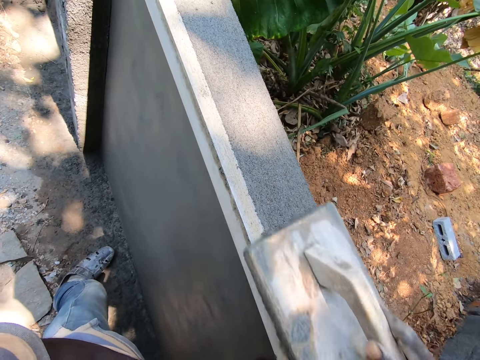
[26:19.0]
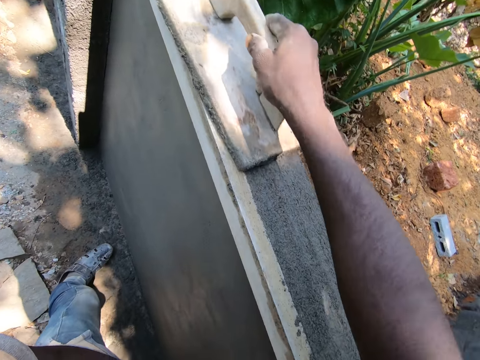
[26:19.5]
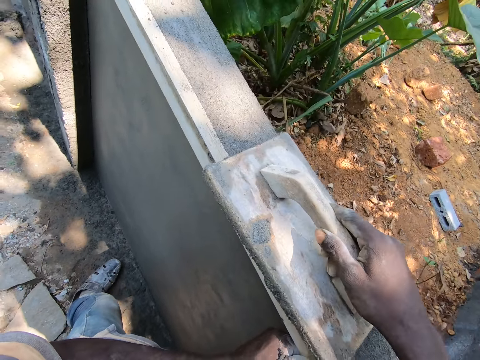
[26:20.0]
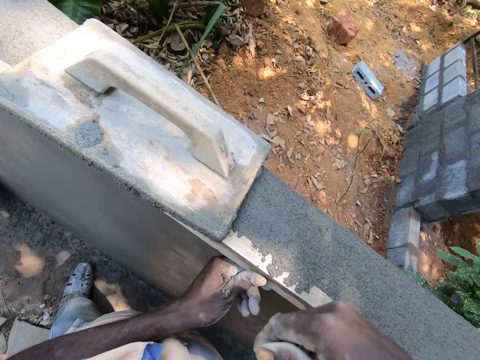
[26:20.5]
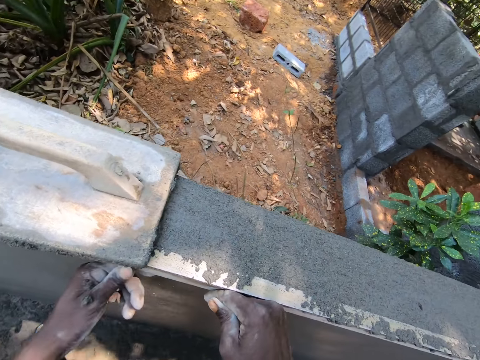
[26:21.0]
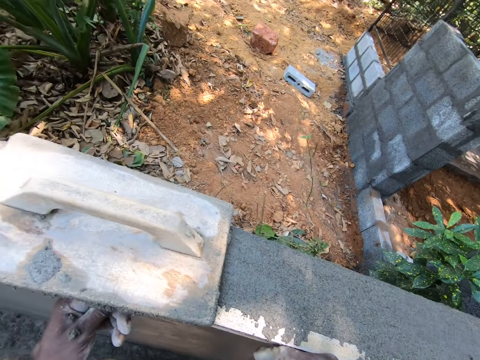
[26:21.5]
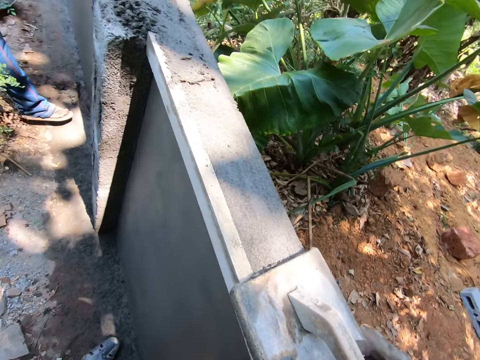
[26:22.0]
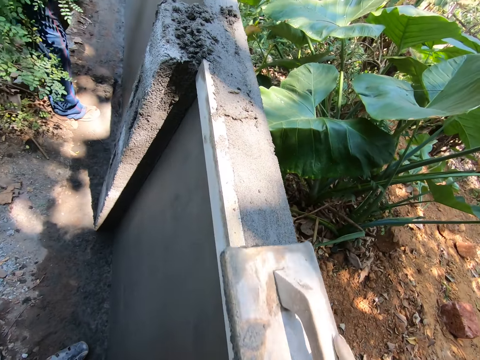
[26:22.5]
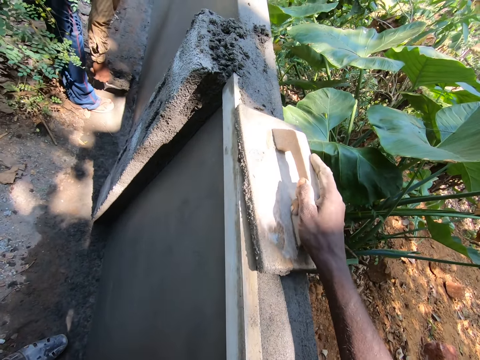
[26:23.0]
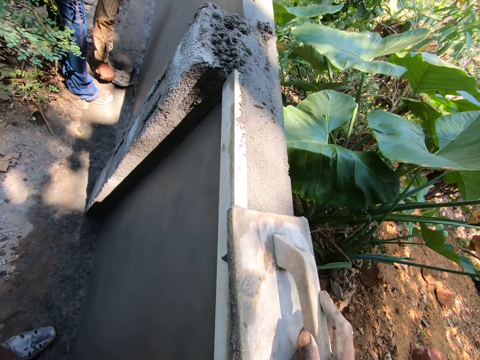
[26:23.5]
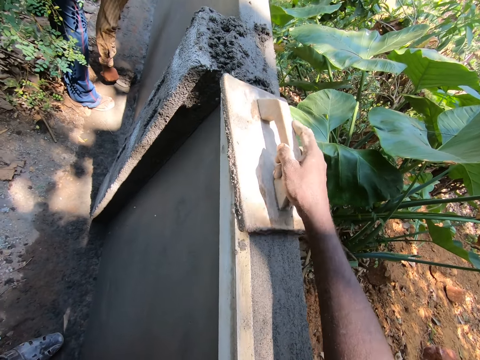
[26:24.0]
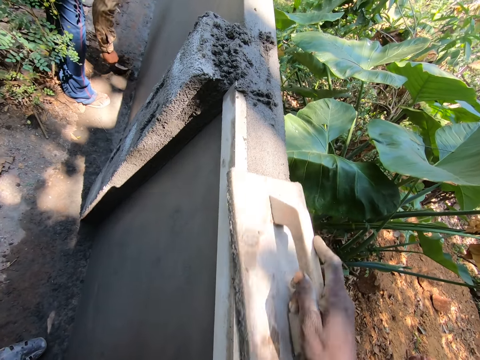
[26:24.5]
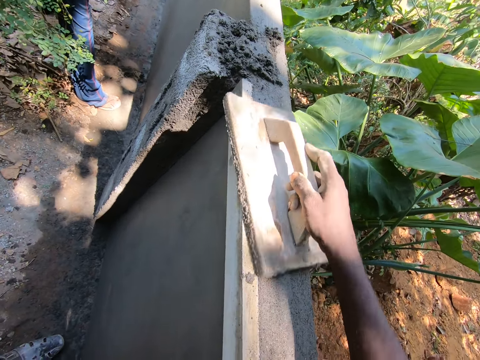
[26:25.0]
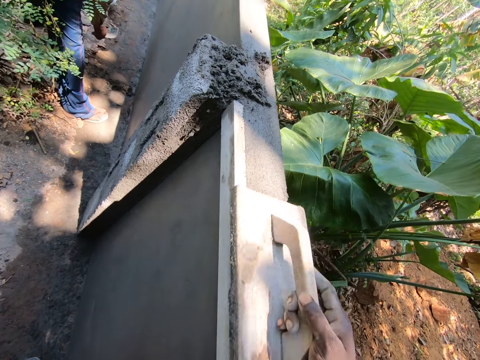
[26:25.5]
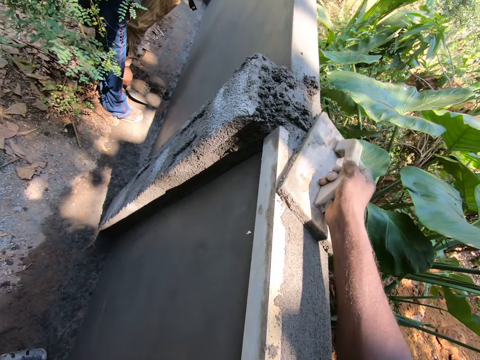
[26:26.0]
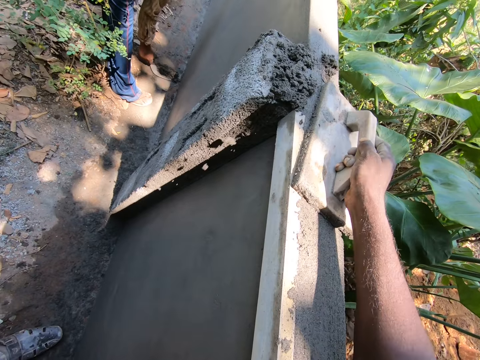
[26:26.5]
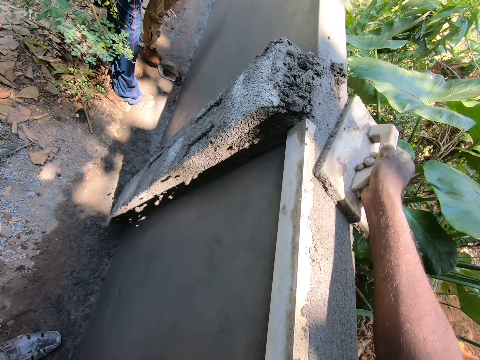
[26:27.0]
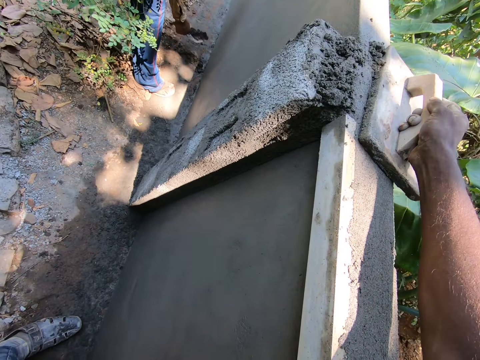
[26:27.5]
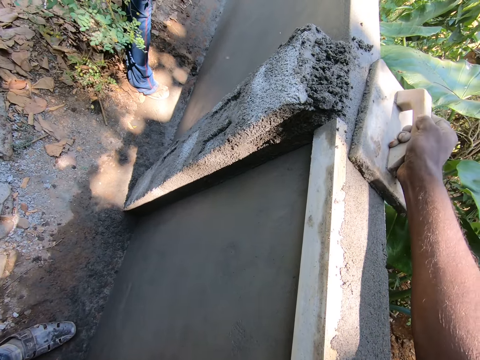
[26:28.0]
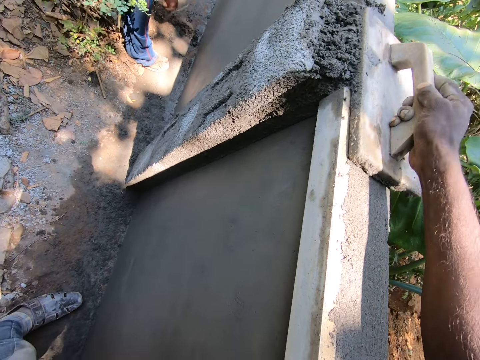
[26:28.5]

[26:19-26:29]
The camera wearer holds the wood with both hands. He adjusts his hands on the plank of wood. He smoothens the plaster with a wooden float. He smears the cement on the wall with the wooden trowel.

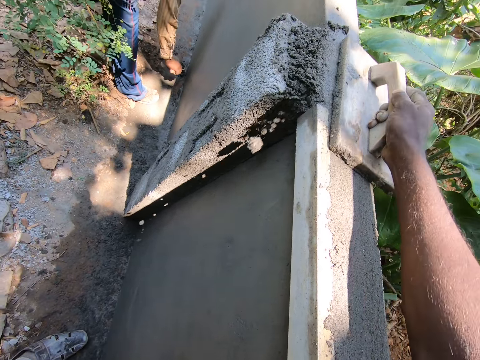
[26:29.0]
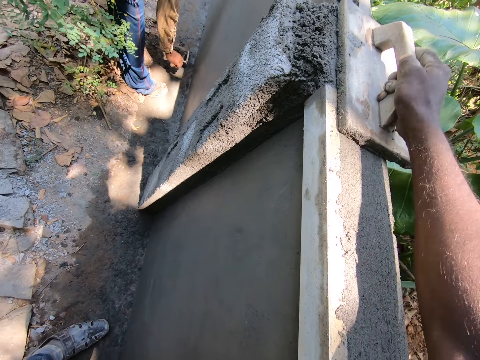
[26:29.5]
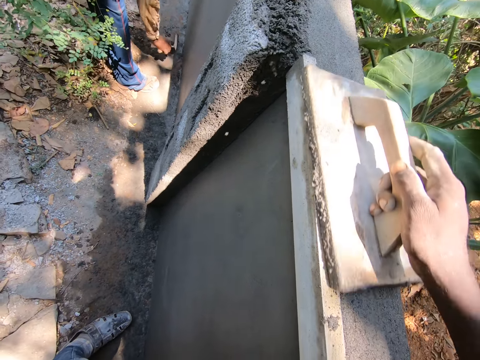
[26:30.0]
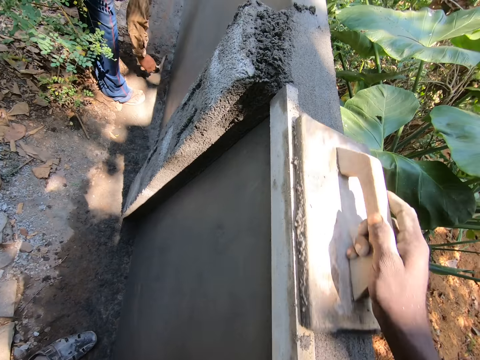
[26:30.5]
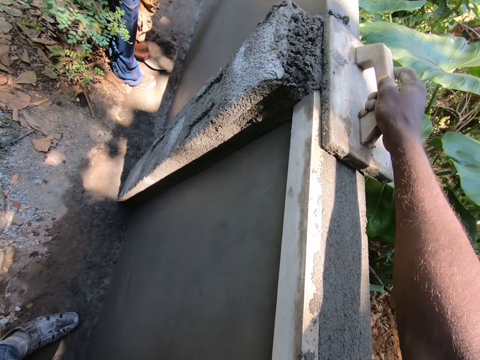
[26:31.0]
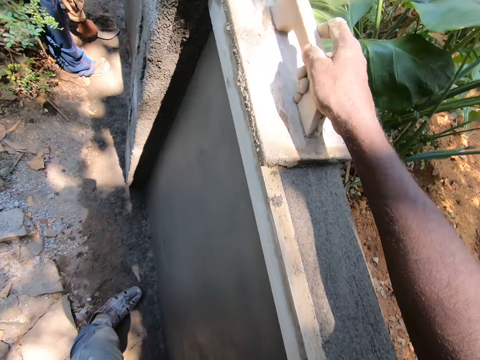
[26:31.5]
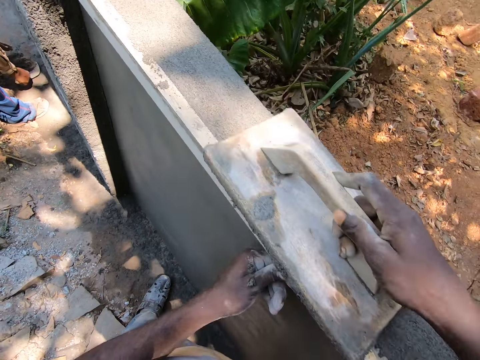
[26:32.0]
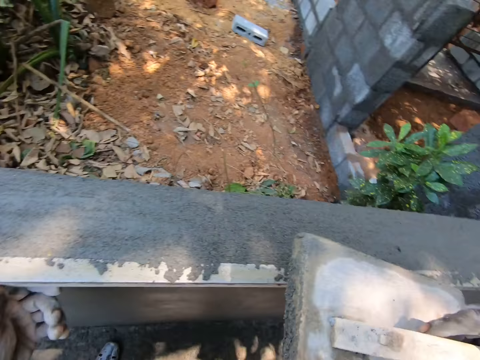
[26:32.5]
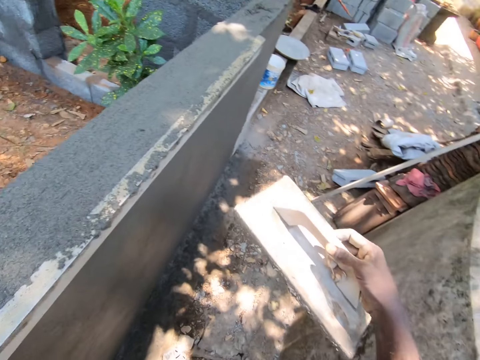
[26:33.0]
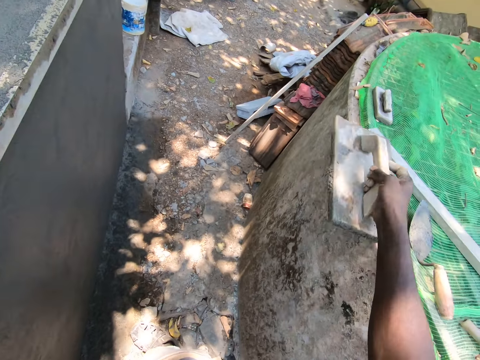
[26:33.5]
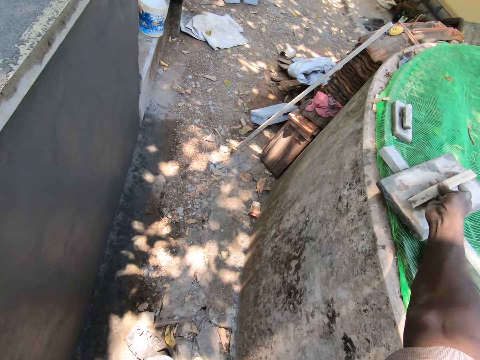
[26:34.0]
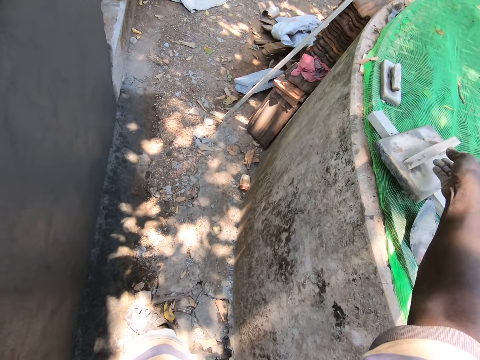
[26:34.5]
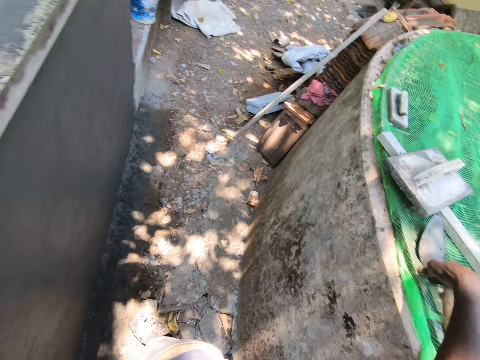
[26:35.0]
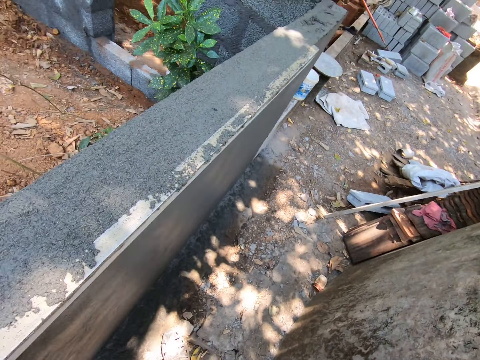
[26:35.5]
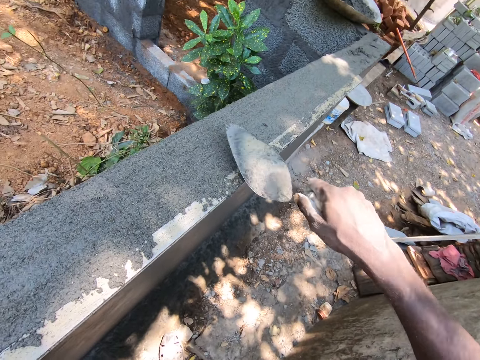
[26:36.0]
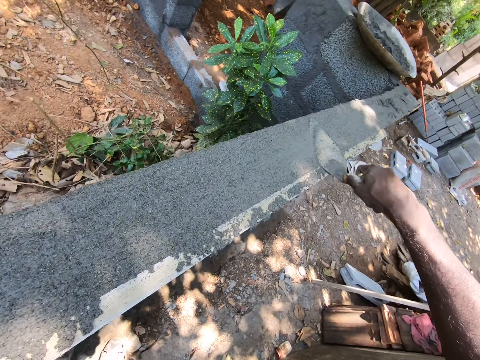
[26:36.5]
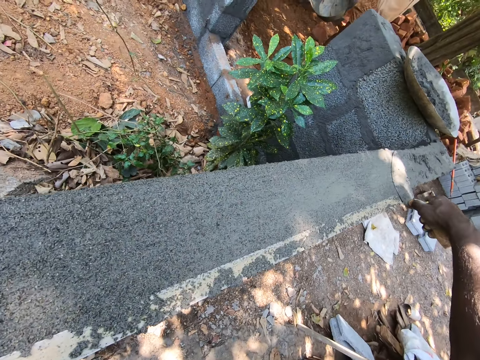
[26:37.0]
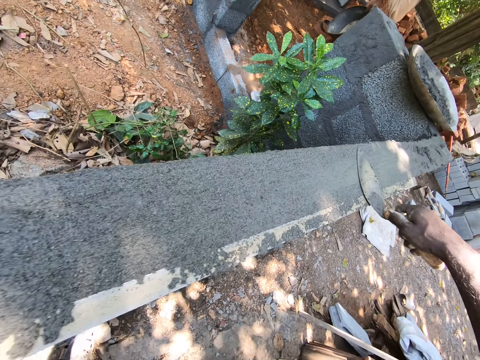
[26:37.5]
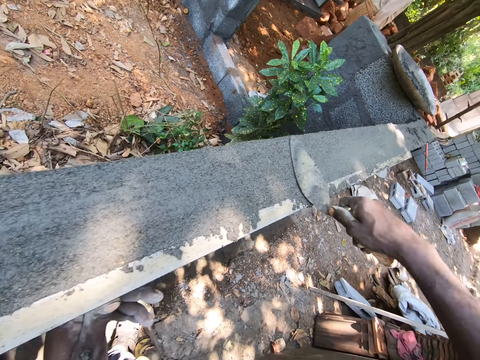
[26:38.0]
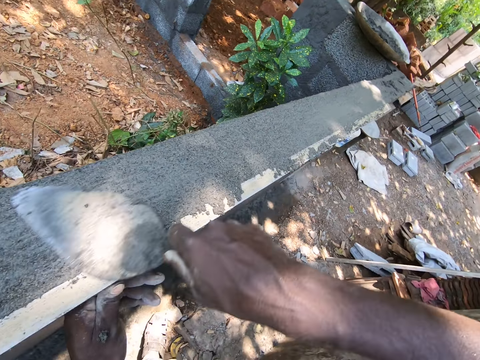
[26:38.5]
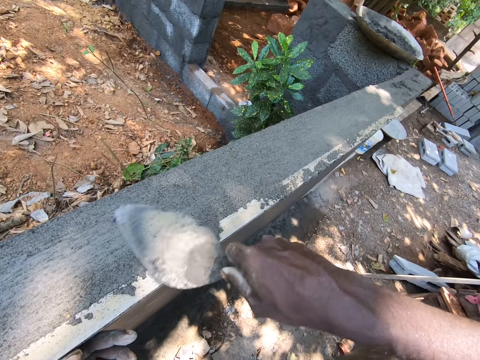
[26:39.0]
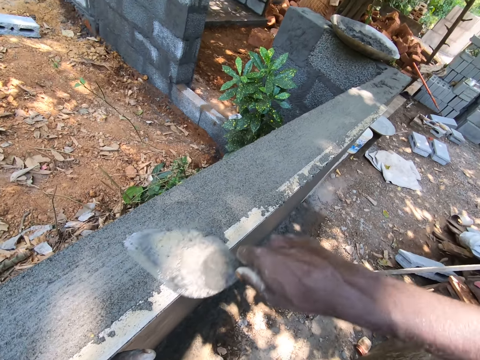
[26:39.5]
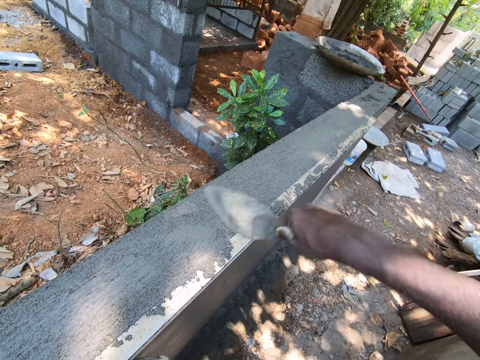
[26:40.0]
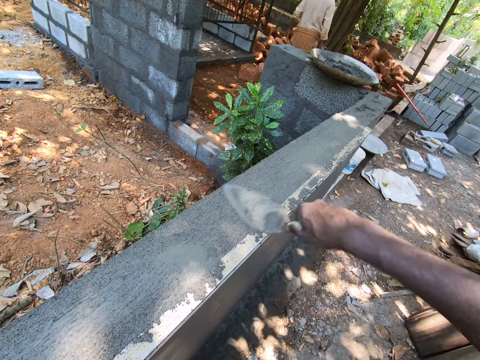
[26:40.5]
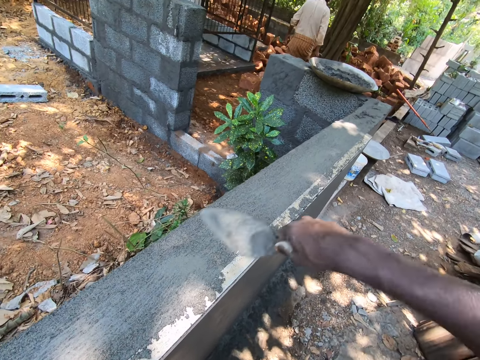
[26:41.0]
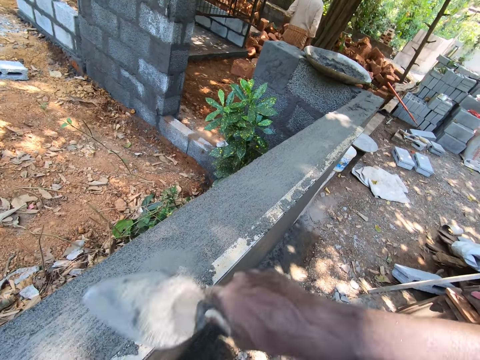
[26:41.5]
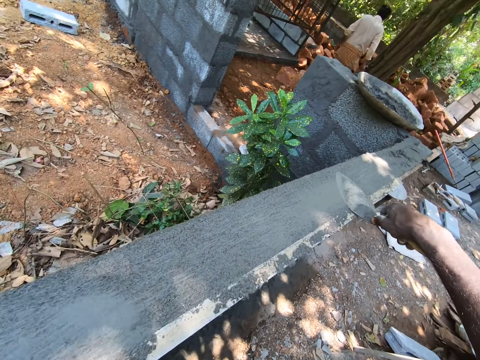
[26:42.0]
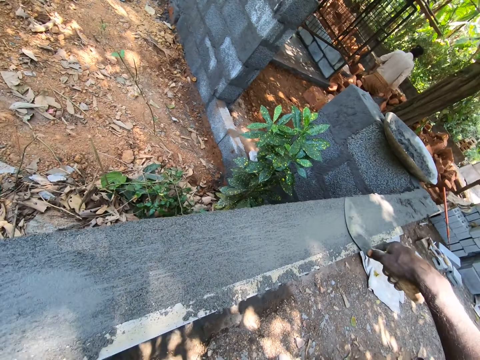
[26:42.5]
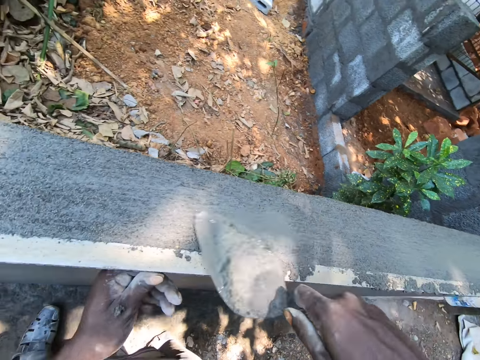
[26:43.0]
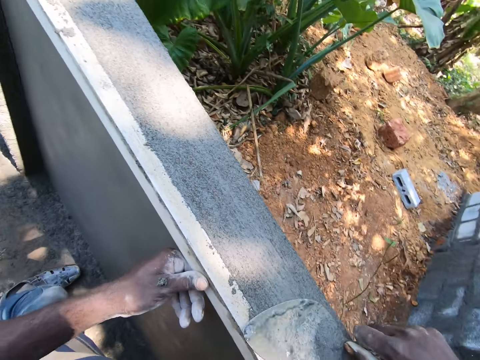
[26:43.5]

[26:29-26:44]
A man picks sand with a trowel. The camera wearer smears the cement on the wall with the wooden trowel. They put the wooden float down. They pick the trowel with the right hand. They smoothen plaster with the trowel. They plaster the wall with the trowel.

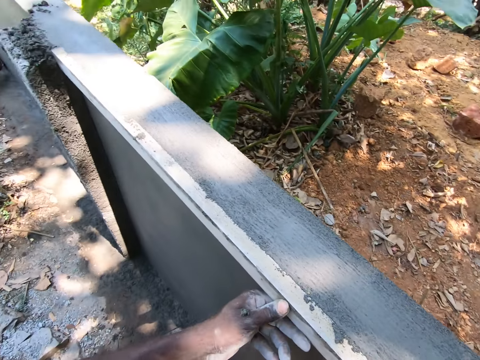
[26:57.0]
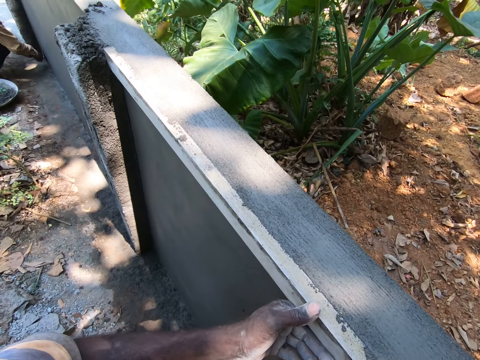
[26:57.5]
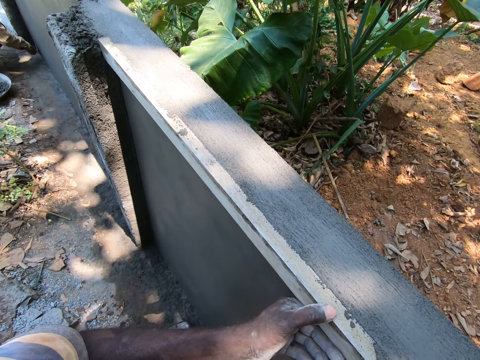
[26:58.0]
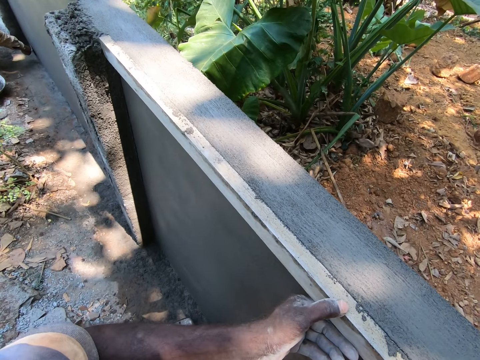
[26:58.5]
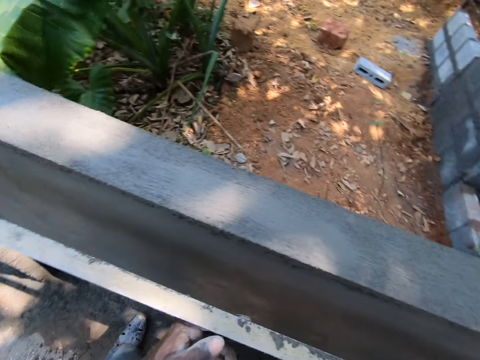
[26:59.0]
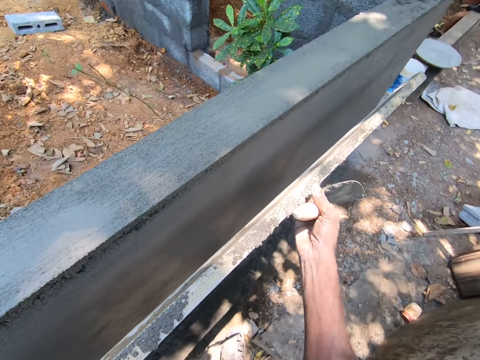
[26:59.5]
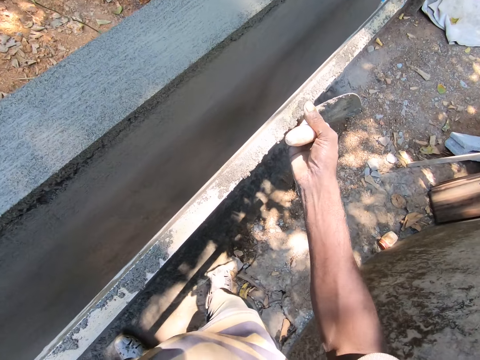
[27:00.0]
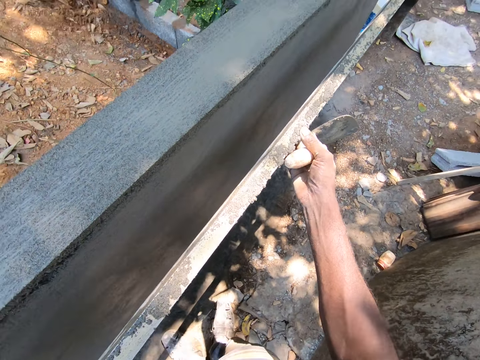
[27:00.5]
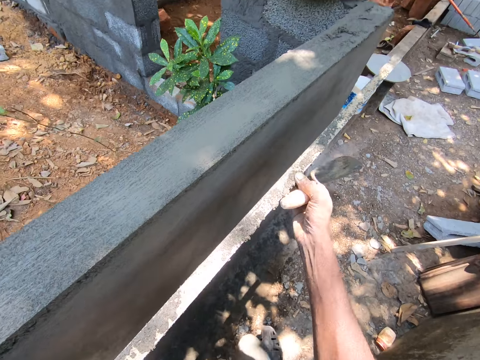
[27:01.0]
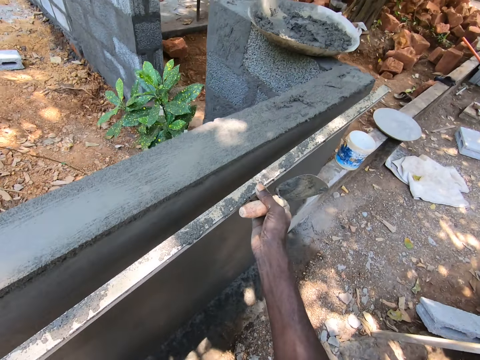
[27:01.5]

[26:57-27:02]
The camera wearer removes a plank of wood from the wall. They move a little.
